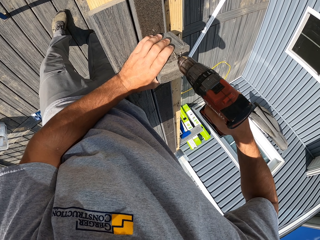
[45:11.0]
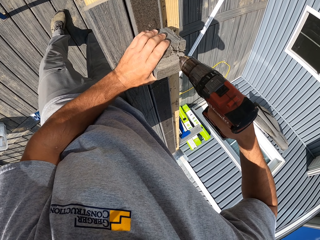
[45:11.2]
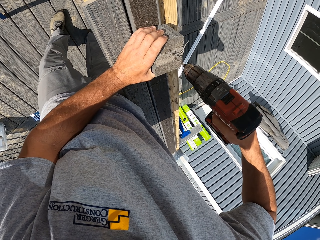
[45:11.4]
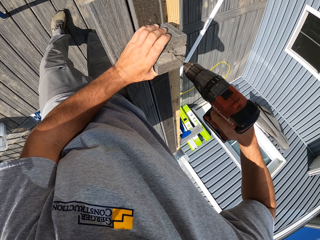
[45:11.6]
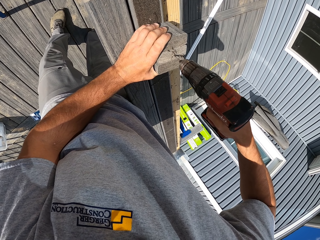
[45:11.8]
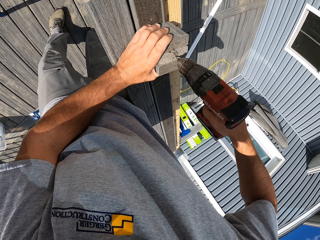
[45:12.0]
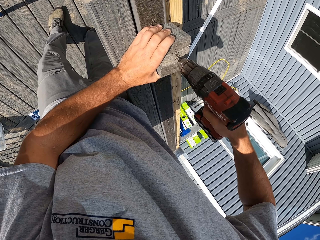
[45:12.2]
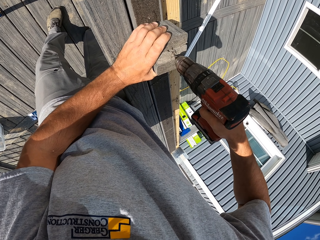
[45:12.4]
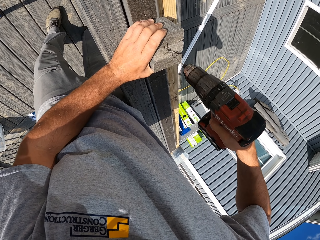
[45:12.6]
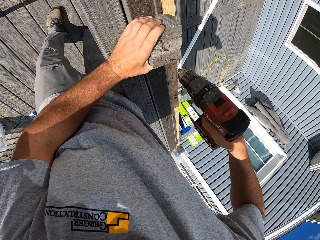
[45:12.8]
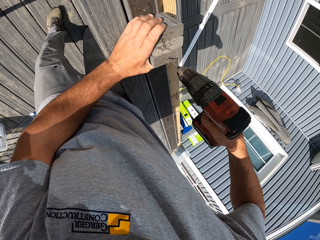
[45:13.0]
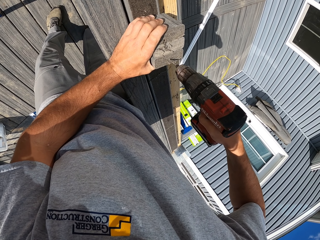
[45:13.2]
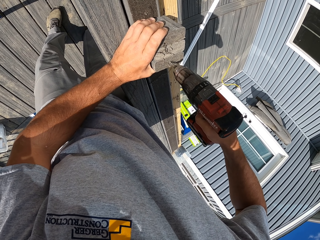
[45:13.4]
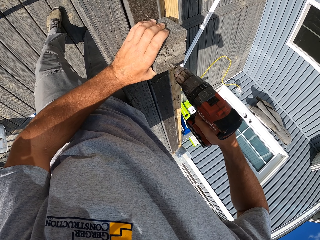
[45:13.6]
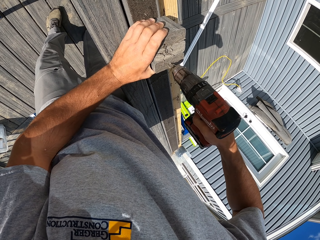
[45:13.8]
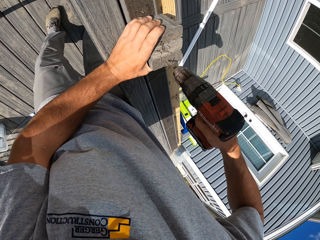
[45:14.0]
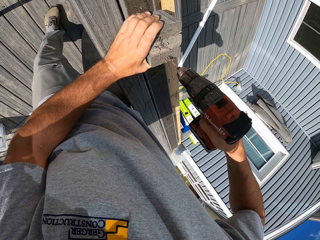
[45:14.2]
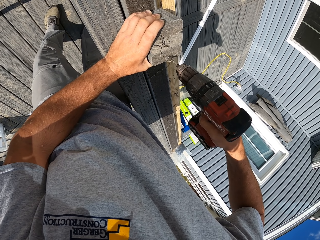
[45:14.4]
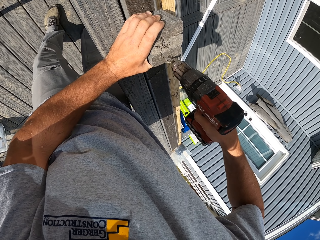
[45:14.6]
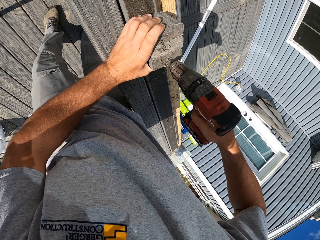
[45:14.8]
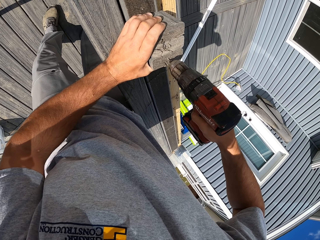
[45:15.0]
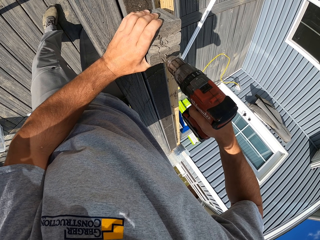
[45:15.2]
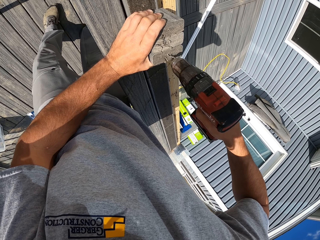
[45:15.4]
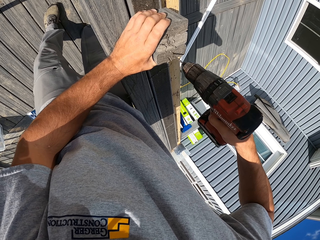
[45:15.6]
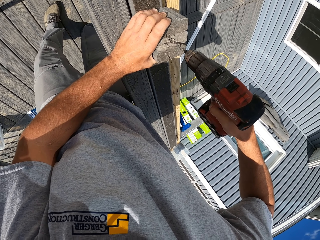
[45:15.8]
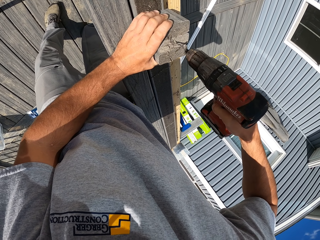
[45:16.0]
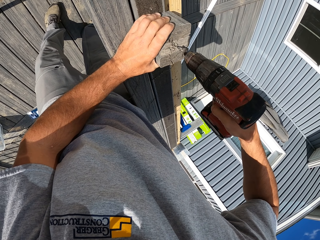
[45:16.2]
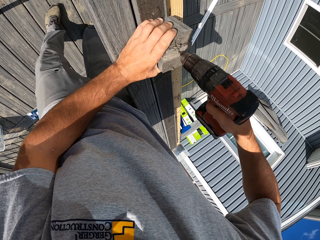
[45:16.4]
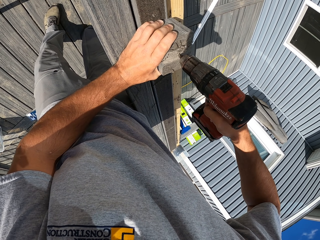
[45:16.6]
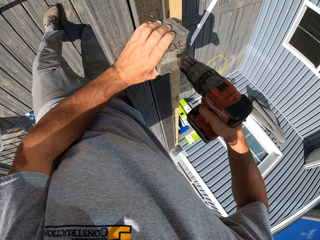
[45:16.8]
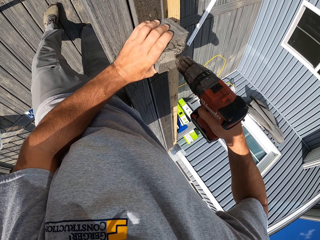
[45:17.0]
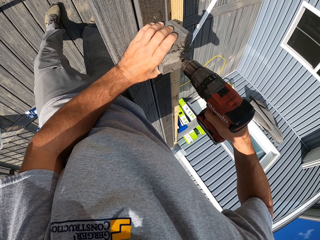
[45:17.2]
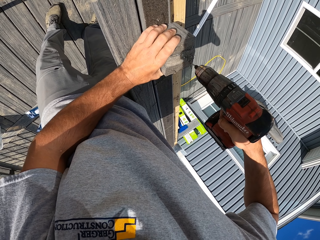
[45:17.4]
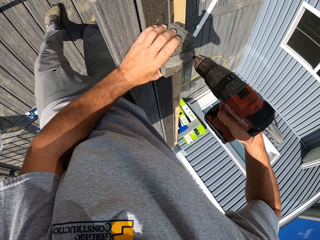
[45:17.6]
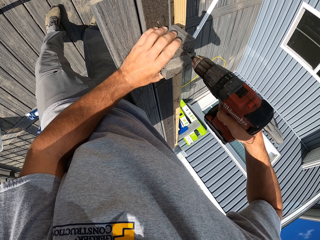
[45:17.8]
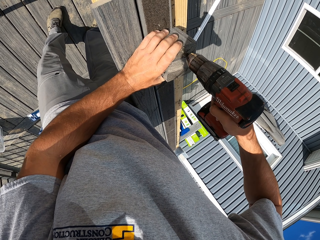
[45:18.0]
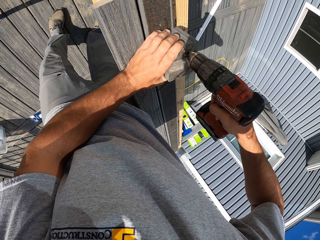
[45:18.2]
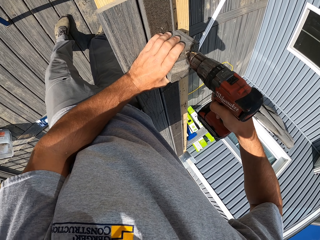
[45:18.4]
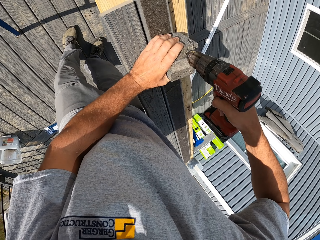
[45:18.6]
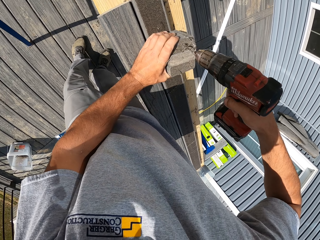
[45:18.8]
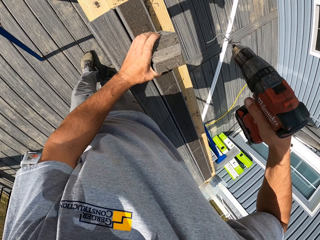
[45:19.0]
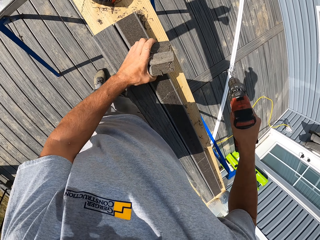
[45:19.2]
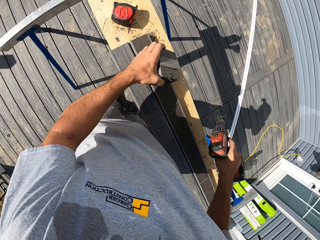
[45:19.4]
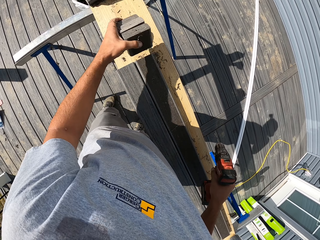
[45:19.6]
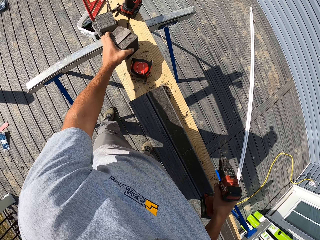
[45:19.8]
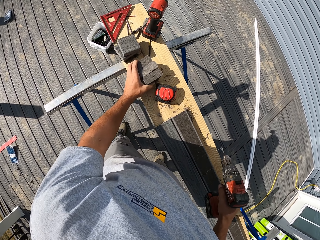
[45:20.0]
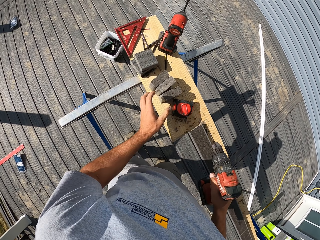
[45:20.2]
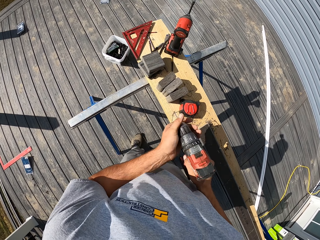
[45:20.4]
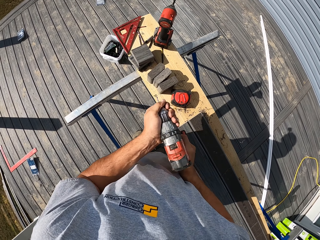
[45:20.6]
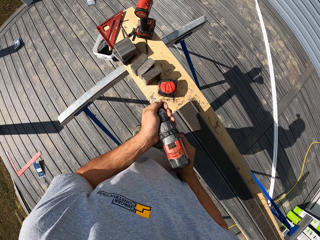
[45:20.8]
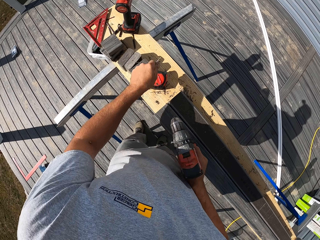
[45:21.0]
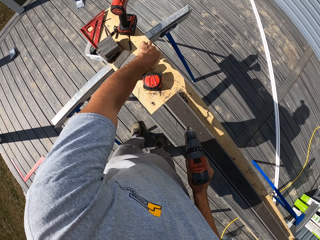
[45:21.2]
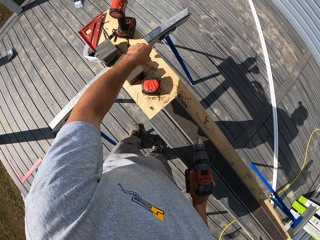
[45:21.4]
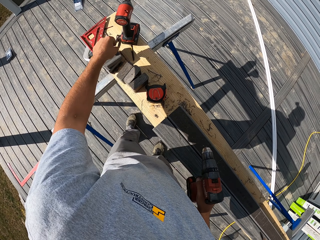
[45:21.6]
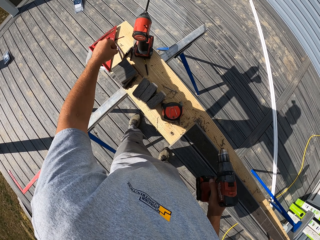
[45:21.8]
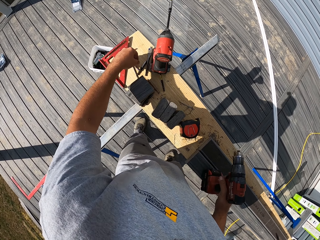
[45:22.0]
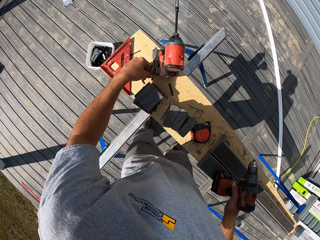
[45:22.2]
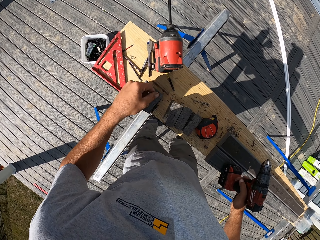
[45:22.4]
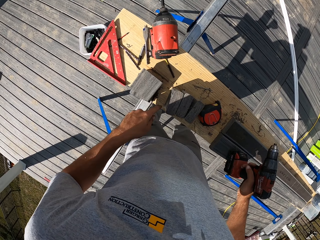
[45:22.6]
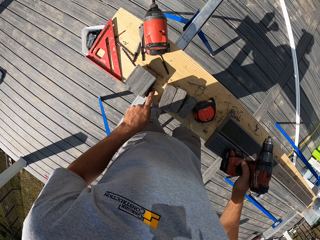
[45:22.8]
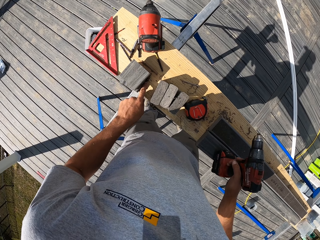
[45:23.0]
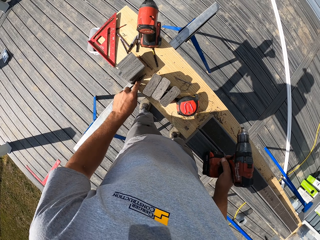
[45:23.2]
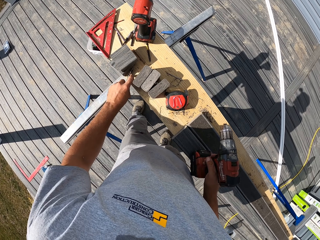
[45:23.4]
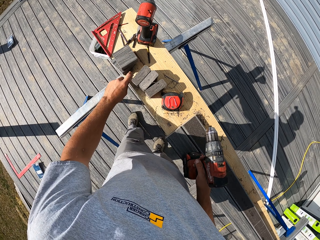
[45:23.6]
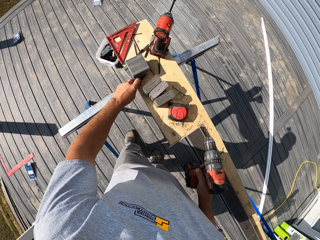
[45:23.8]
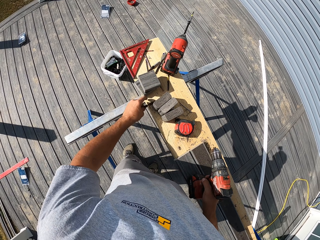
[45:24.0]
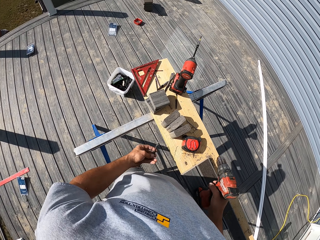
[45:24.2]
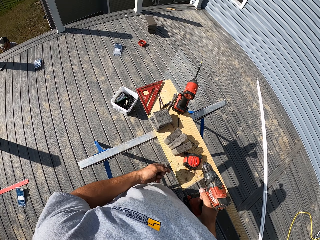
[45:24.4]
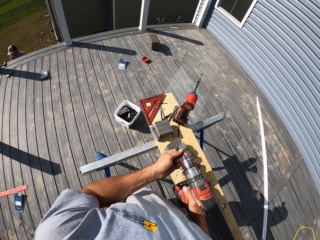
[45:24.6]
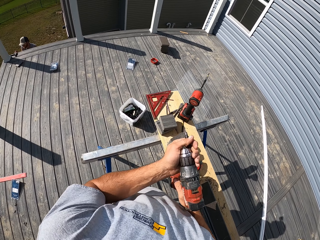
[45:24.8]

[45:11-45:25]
The camera wearer moves the woods. They remove the drill bit from the driller. They put down the drill bit. They pick up a drill bit.

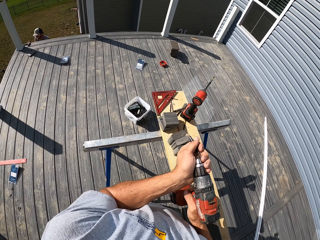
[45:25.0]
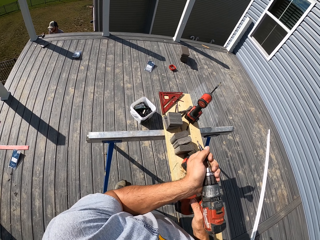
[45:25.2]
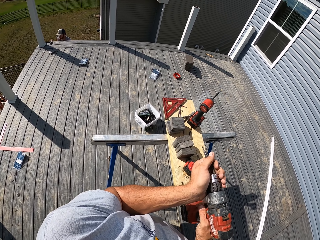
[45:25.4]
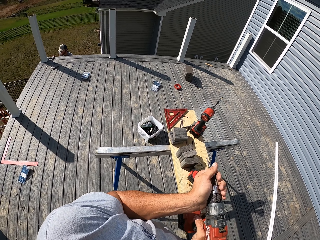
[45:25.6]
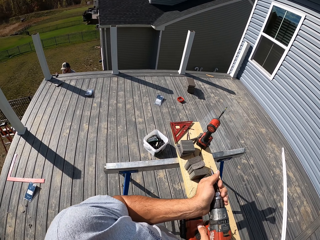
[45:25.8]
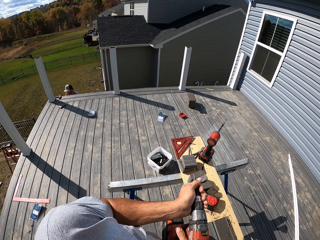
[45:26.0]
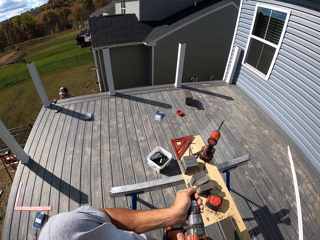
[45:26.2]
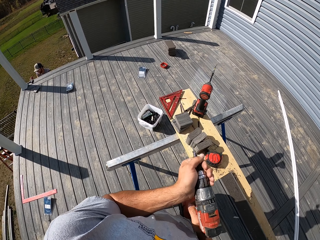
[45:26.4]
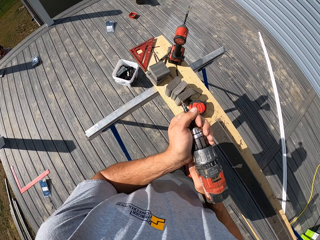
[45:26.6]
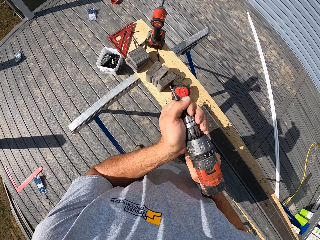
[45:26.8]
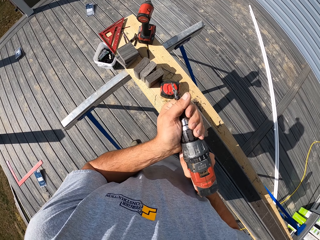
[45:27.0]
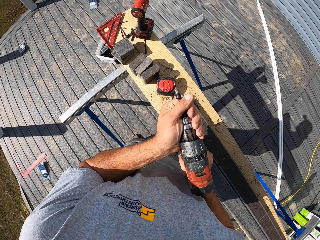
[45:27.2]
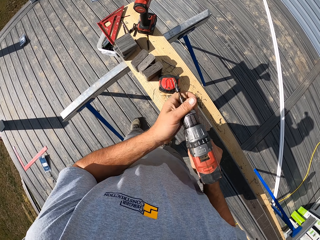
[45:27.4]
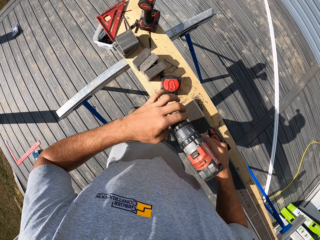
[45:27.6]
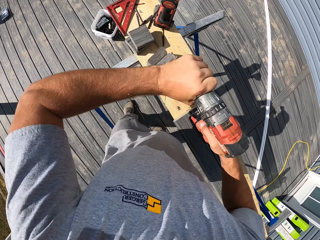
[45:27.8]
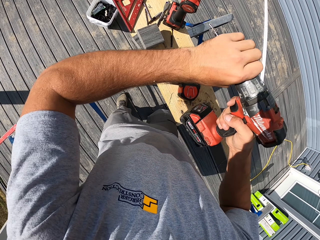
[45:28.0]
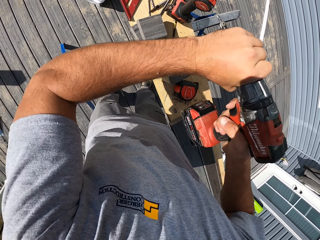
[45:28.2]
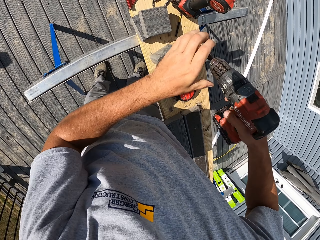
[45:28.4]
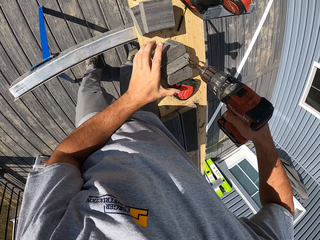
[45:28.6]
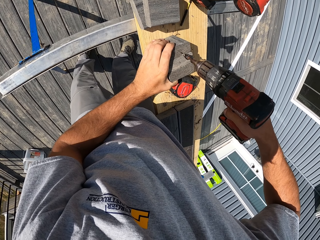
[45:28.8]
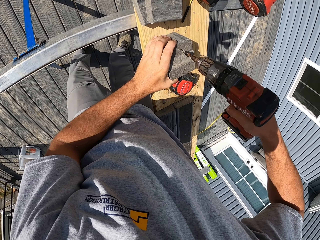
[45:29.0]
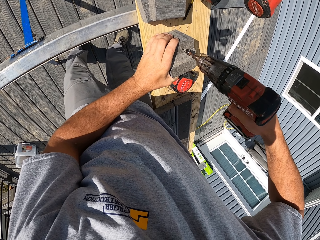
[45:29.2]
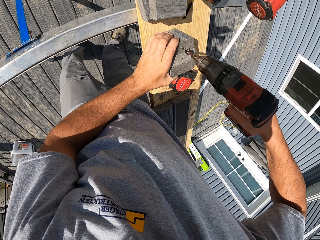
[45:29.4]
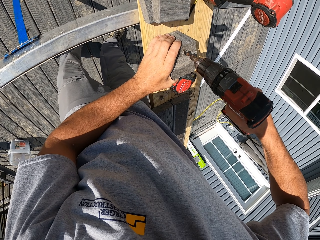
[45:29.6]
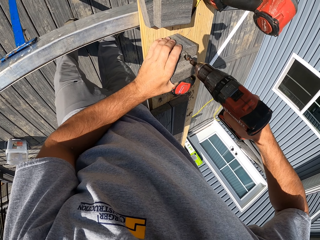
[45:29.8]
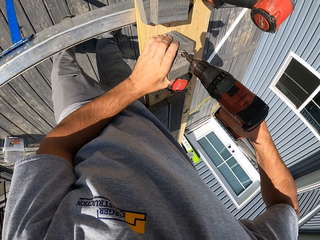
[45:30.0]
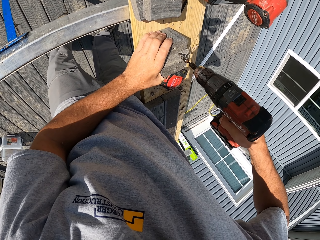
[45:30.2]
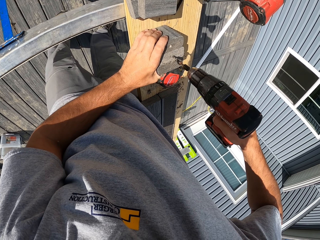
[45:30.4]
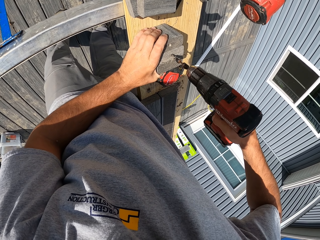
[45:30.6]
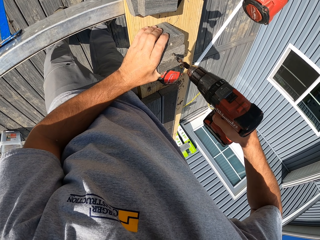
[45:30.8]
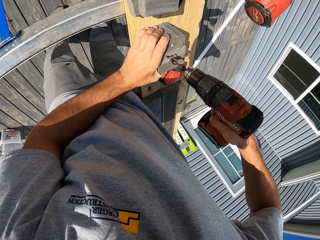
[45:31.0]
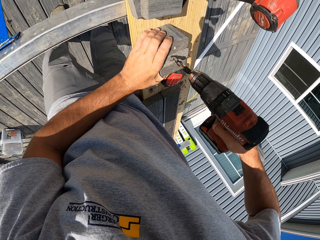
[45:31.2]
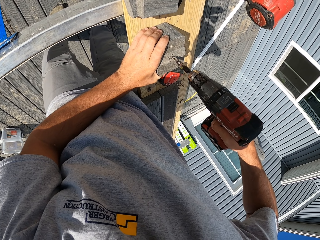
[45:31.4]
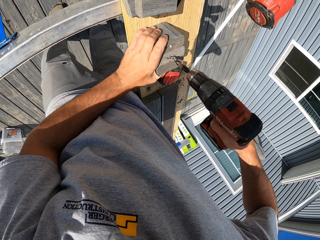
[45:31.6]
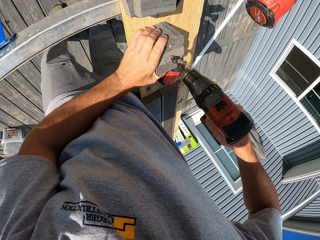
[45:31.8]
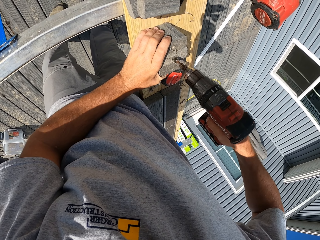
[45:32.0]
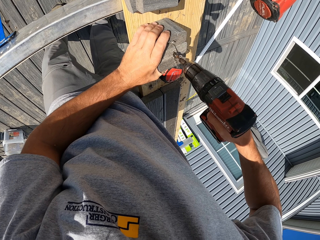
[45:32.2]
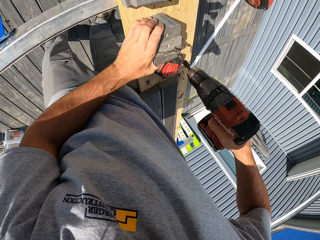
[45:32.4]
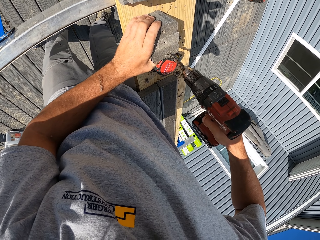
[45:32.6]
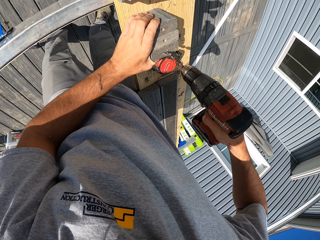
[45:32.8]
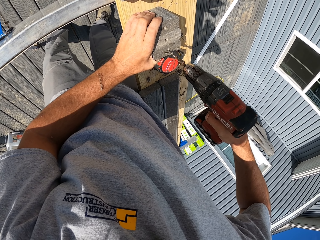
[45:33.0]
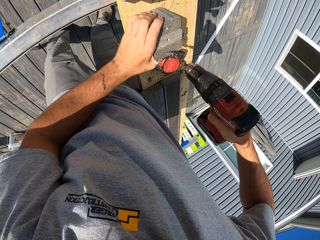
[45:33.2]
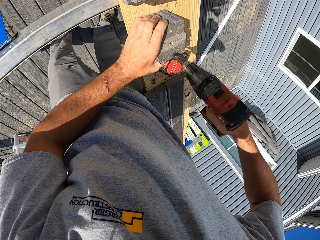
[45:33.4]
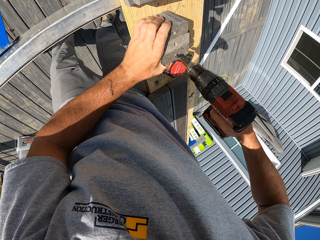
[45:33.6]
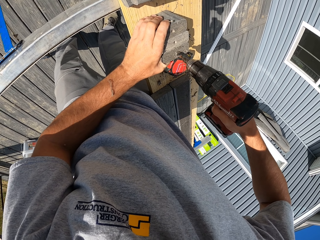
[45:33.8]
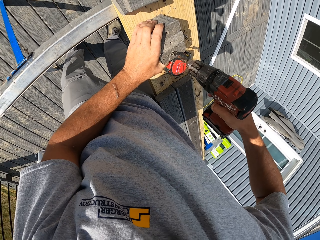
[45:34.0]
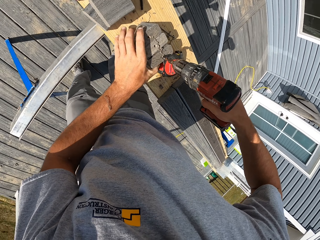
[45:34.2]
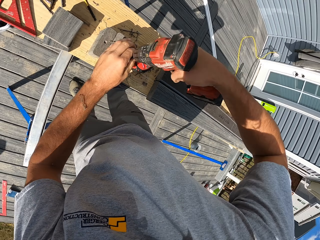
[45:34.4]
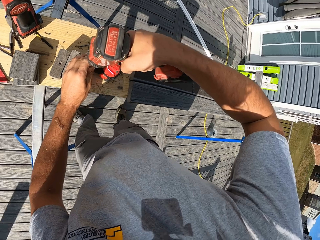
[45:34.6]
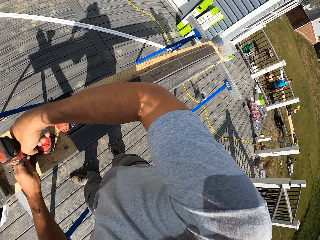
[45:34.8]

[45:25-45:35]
The camera wearer fixes the drill bit into the drill bit machine. They drill the pieces of wood.
